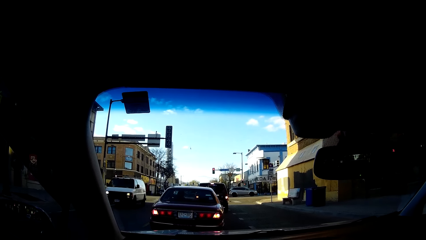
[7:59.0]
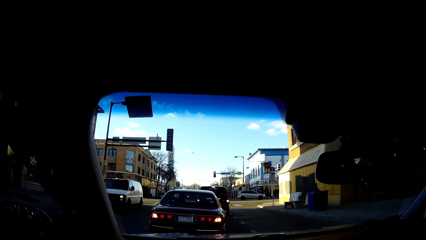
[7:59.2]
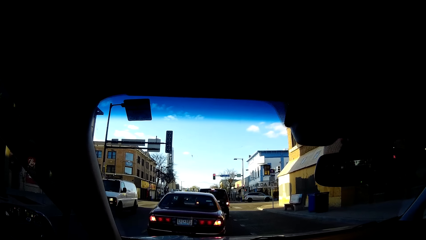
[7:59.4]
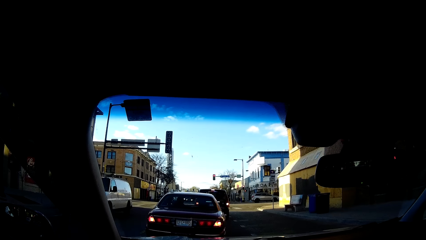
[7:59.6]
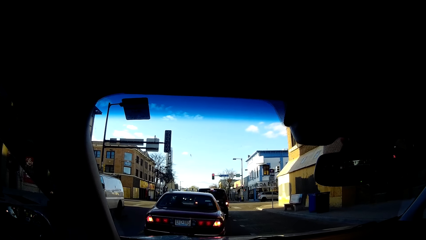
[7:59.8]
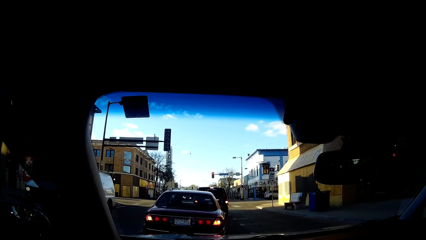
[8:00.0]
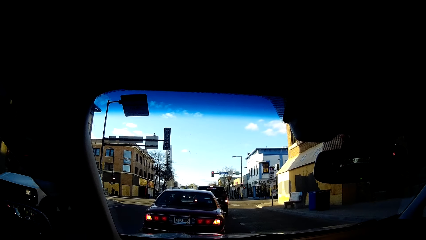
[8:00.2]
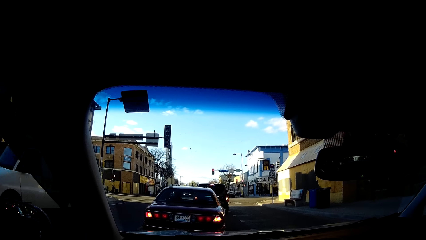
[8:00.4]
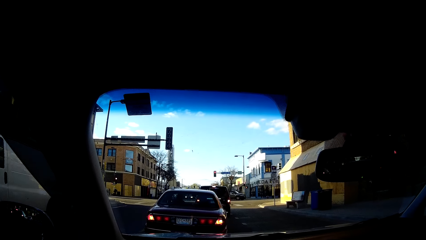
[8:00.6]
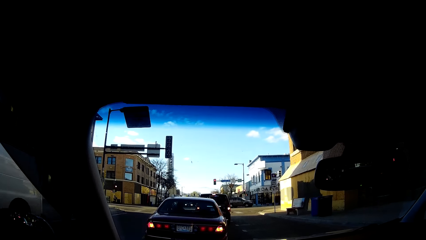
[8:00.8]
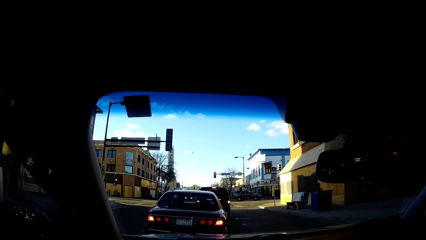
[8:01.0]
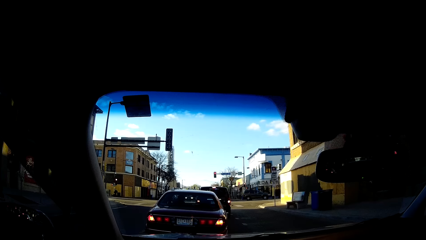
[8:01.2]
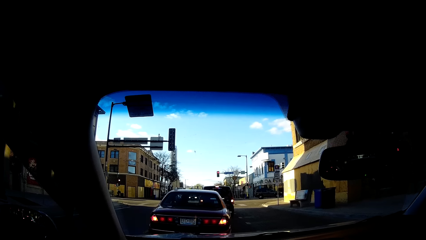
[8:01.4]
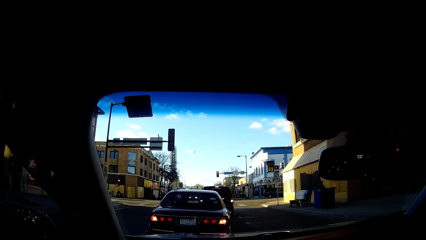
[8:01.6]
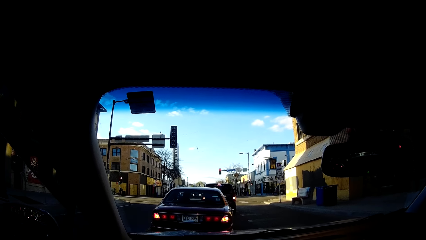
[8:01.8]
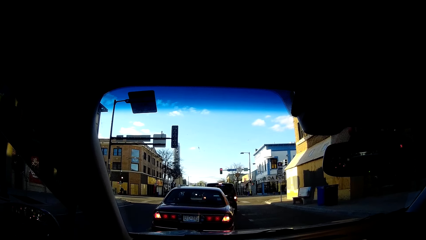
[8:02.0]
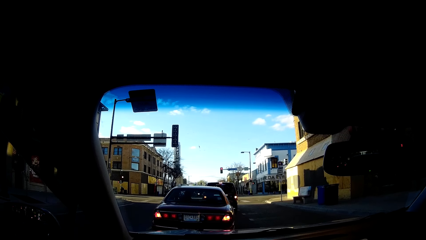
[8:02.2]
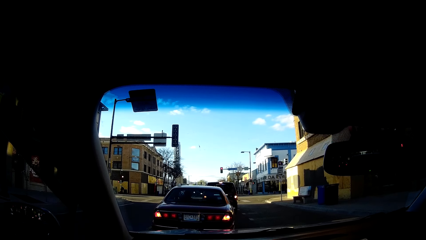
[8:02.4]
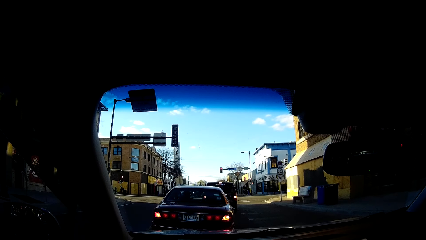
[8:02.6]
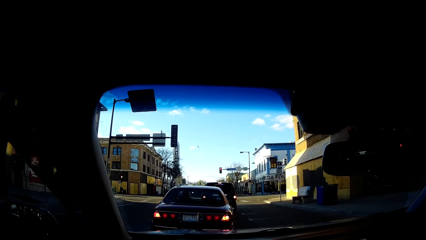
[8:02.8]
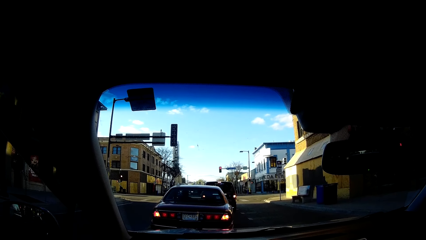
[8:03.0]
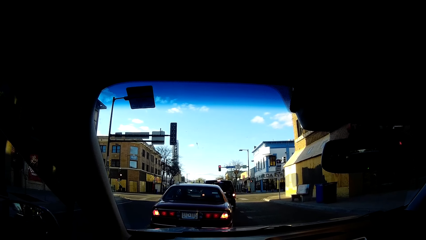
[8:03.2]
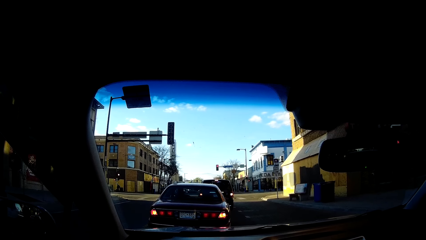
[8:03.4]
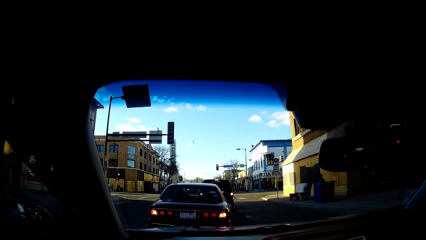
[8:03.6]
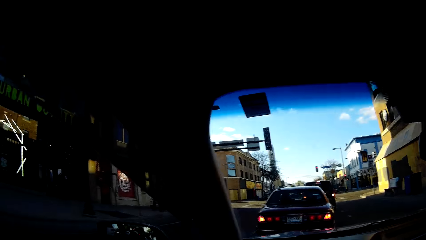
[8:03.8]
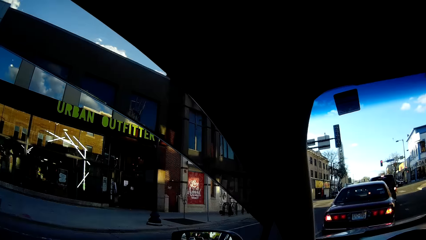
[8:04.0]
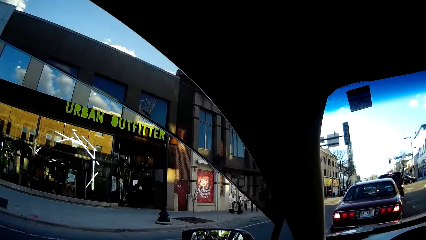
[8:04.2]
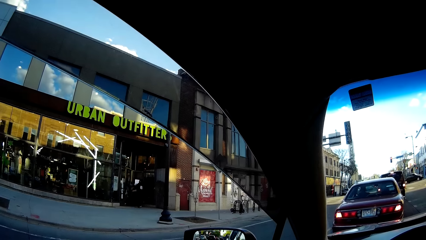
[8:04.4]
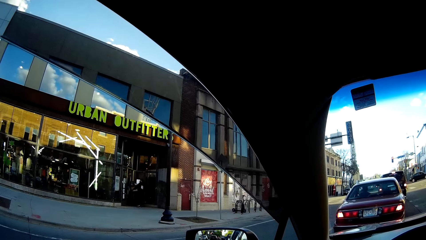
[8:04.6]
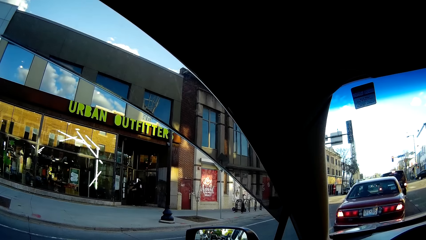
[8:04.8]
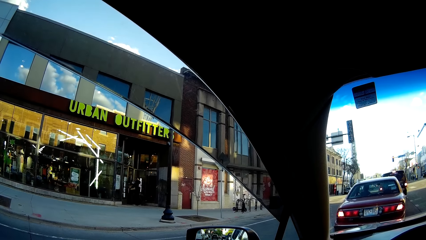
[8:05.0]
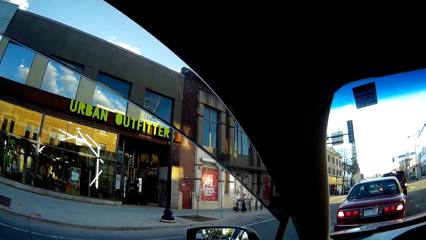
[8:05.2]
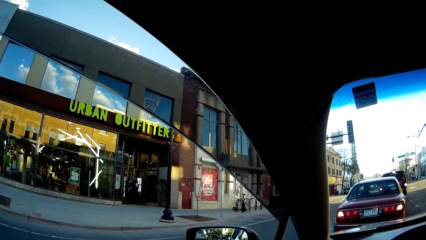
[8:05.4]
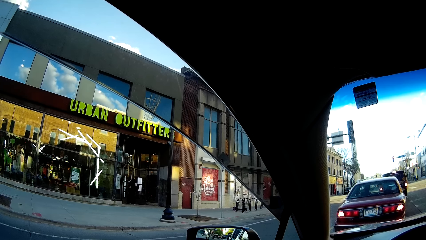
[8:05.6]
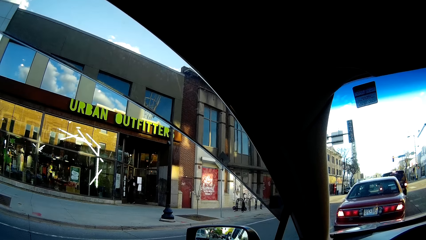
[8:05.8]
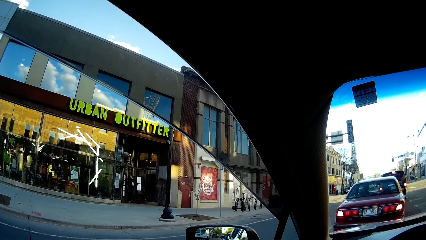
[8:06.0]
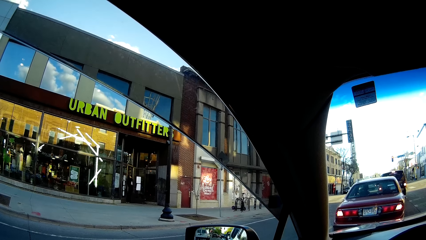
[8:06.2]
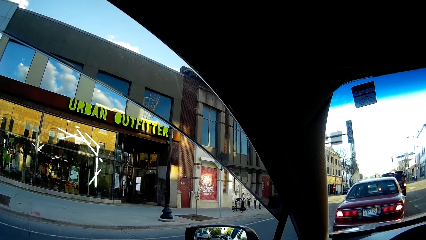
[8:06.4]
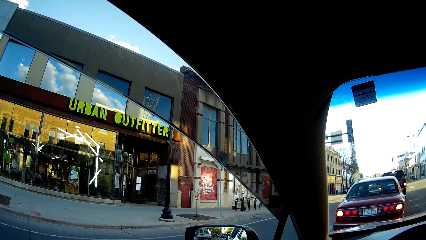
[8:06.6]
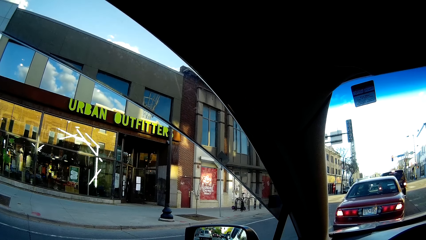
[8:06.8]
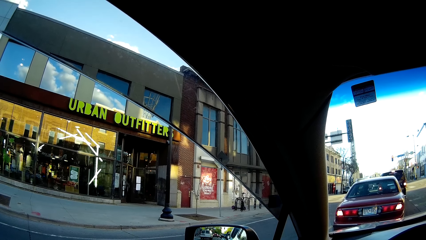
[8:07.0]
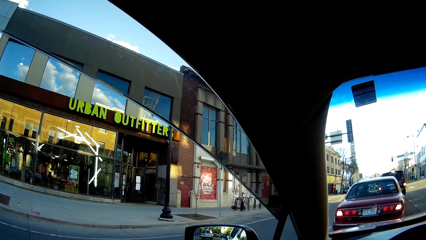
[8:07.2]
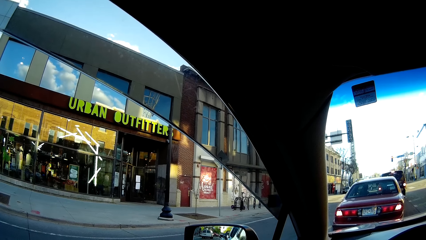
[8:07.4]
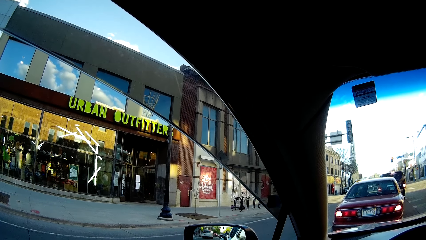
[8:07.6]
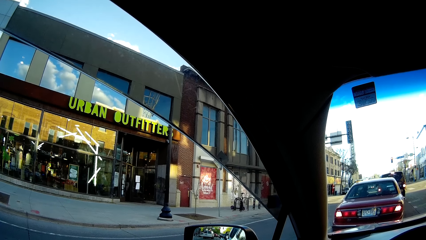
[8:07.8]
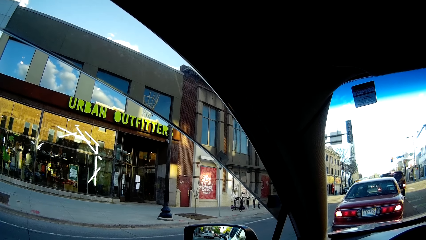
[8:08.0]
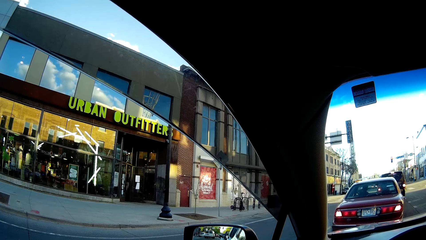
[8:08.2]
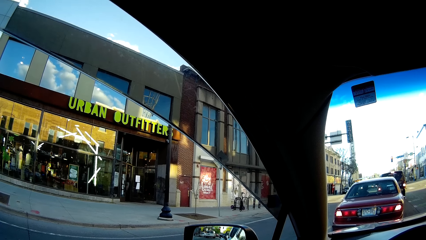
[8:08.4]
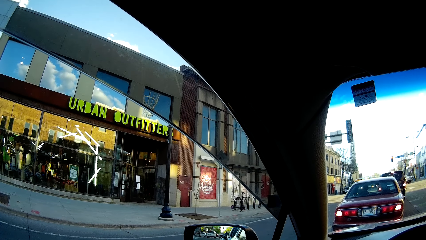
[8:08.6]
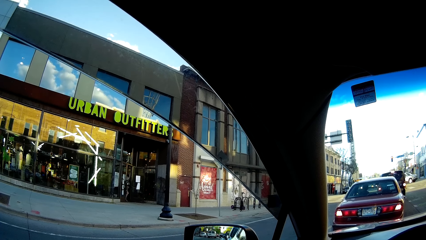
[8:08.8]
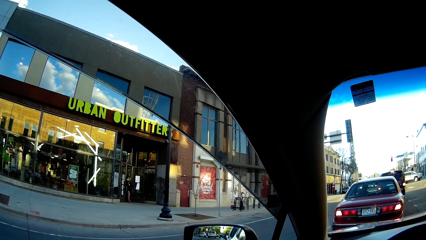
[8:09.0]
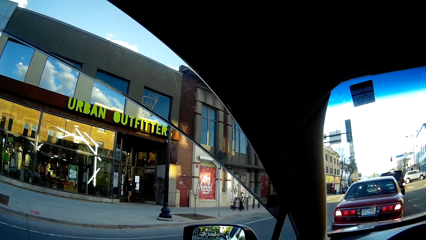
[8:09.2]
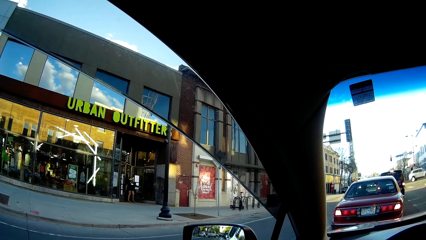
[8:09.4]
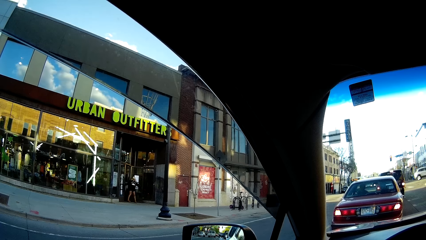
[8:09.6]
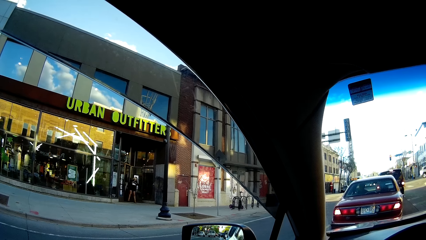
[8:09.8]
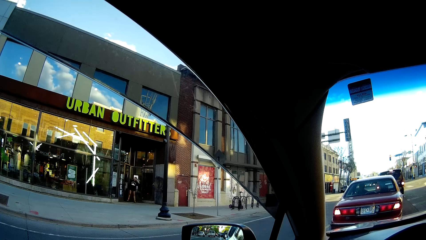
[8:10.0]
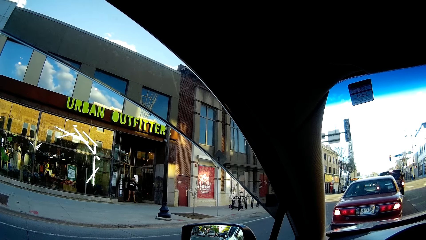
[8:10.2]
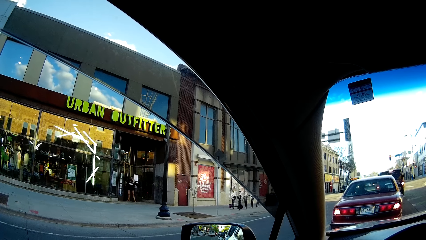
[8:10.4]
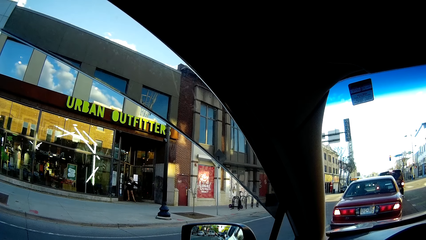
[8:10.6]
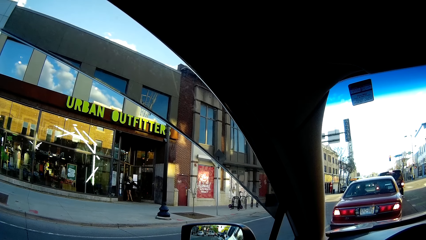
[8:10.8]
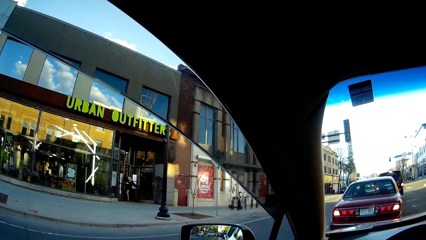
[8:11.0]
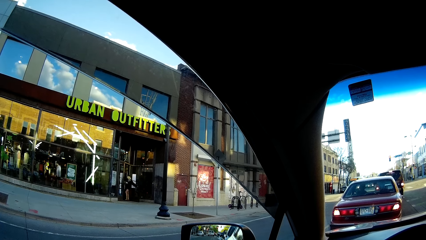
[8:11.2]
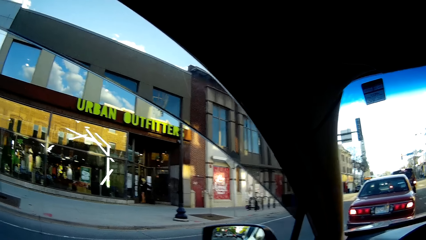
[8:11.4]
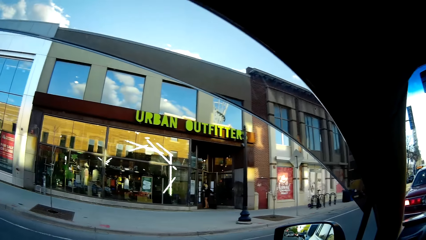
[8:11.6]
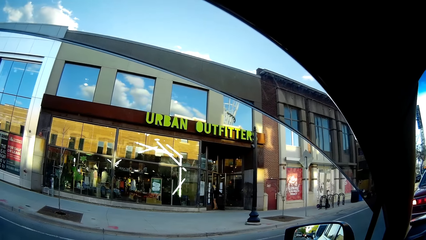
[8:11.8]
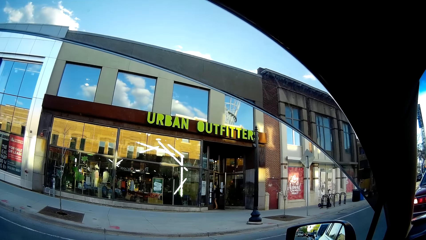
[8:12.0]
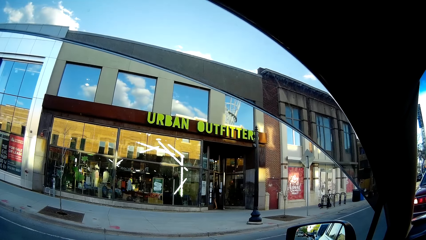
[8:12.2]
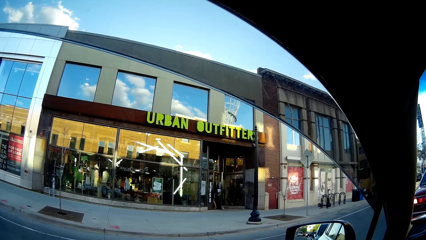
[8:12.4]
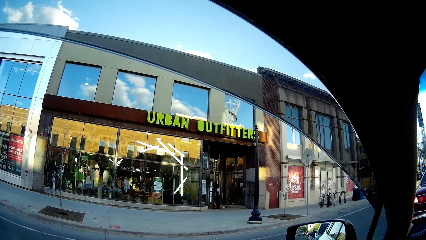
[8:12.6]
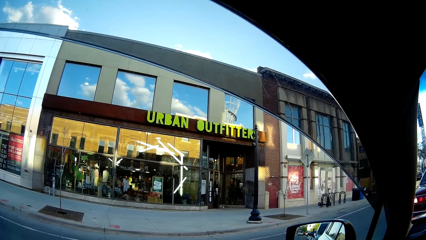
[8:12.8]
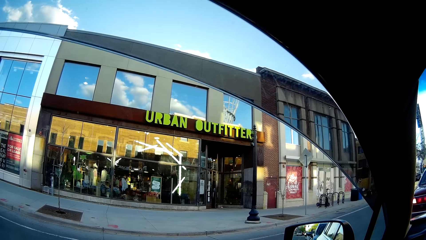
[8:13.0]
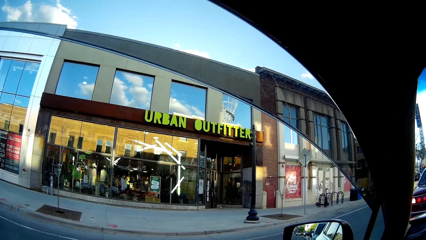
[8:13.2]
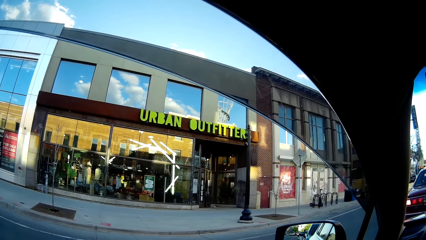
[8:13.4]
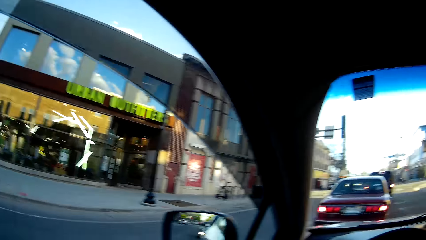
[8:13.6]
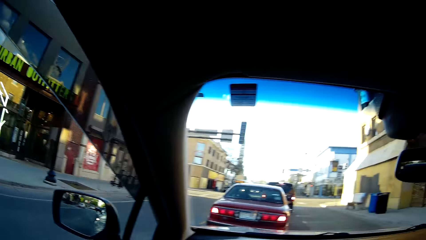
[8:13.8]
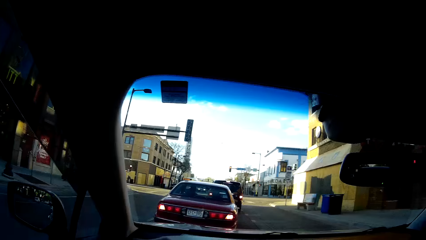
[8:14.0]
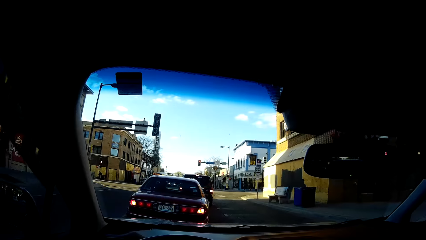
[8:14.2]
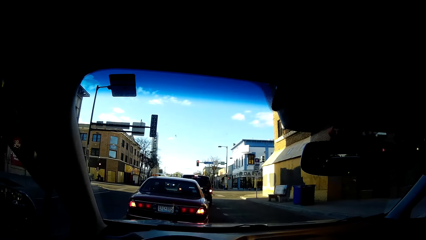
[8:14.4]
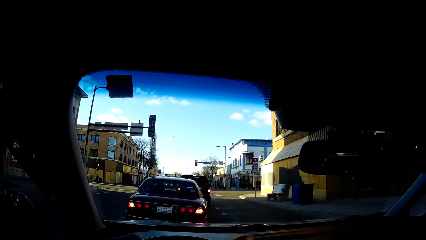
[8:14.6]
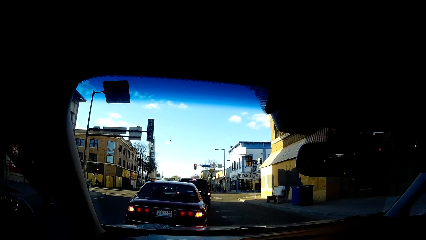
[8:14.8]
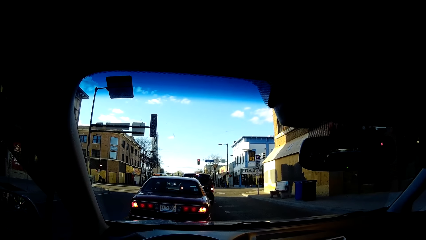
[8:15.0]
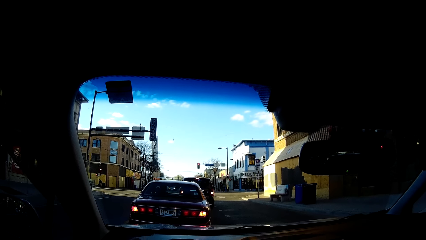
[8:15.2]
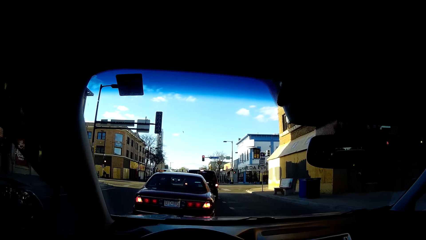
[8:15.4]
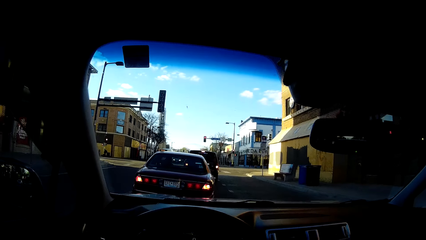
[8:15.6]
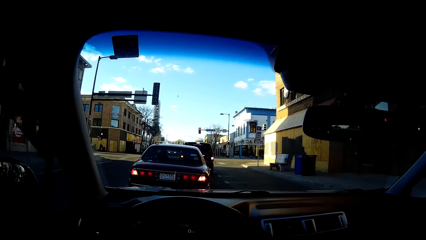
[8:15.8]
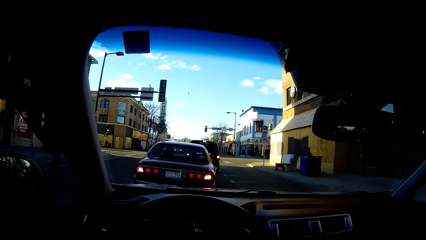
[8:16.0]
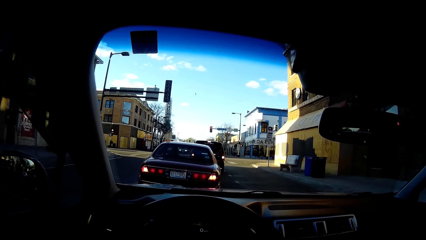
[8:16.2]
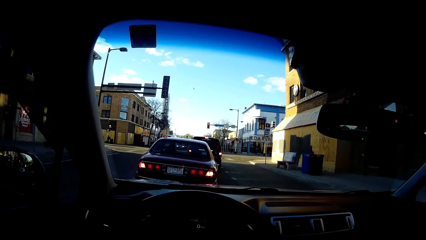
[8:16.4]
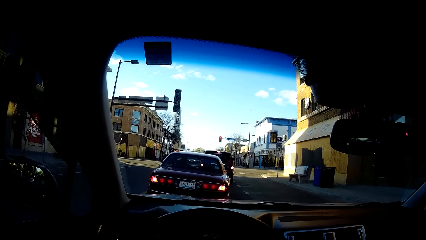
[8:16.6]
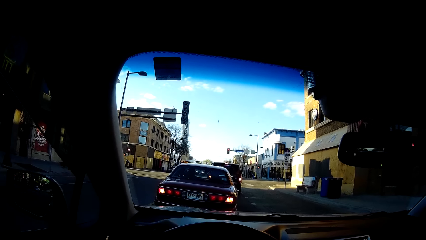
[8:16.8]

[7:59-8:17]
The camera wearer stops the car at a traffic light point. They look to the left. A person walks inside a clothes store. A woman closes the door of the clothes store.
